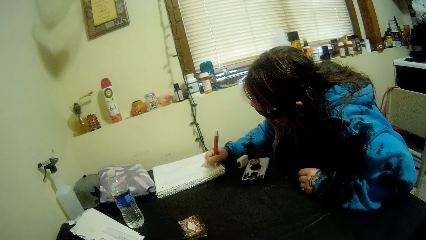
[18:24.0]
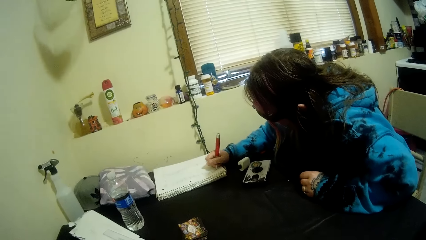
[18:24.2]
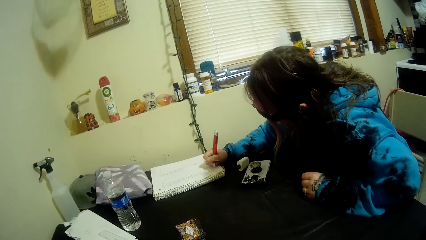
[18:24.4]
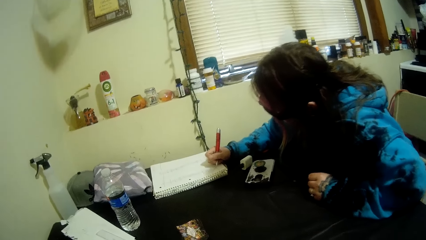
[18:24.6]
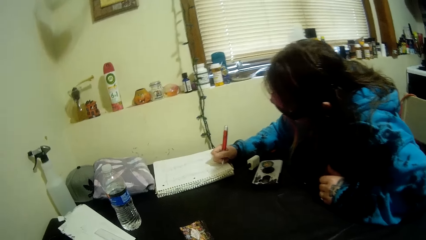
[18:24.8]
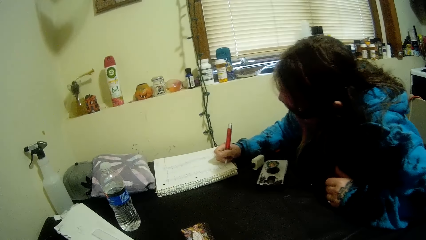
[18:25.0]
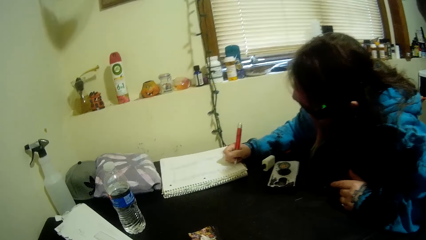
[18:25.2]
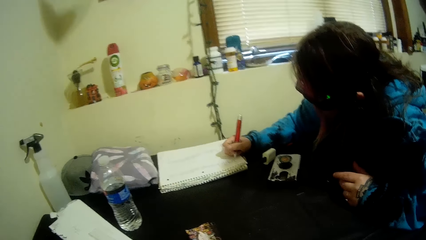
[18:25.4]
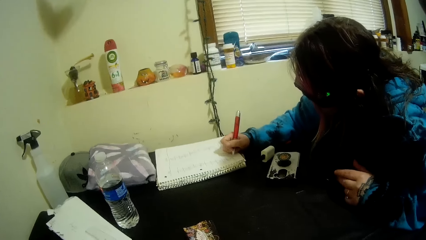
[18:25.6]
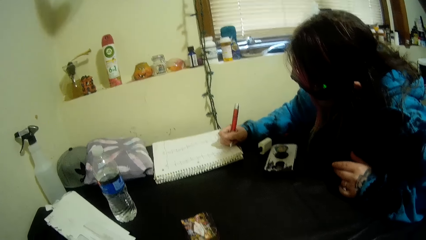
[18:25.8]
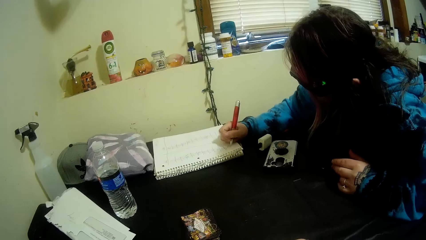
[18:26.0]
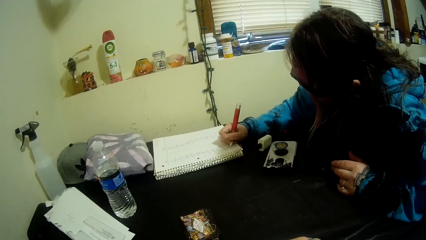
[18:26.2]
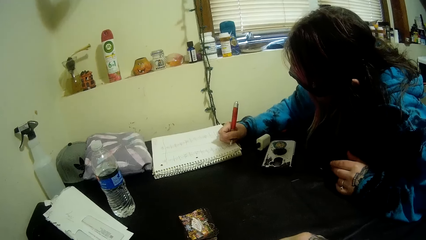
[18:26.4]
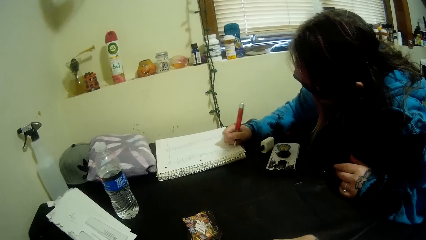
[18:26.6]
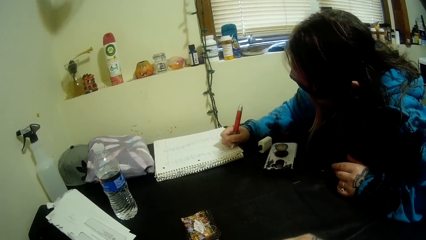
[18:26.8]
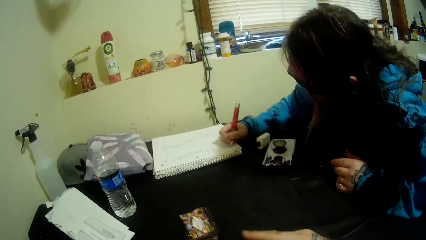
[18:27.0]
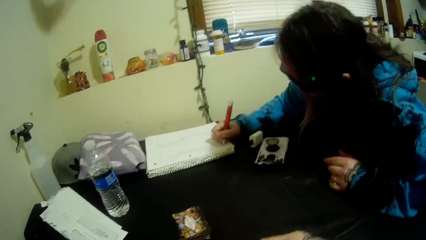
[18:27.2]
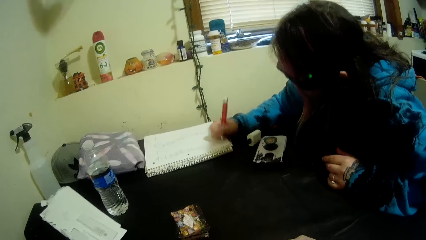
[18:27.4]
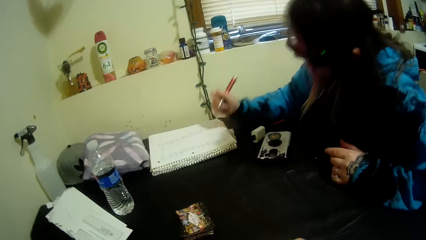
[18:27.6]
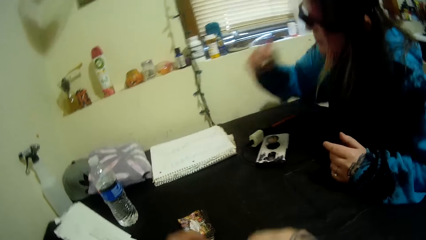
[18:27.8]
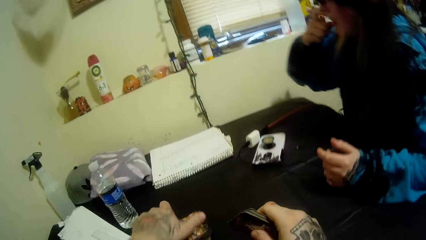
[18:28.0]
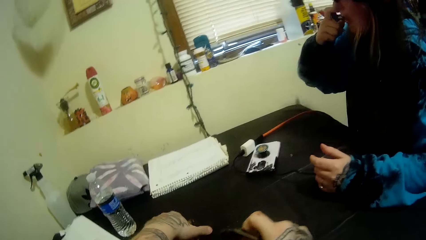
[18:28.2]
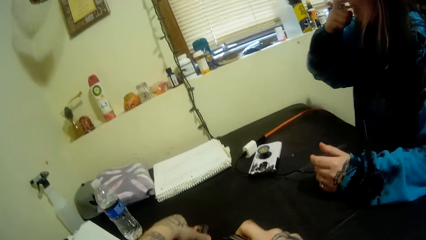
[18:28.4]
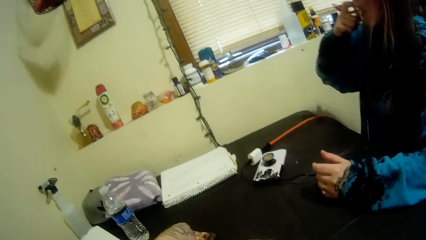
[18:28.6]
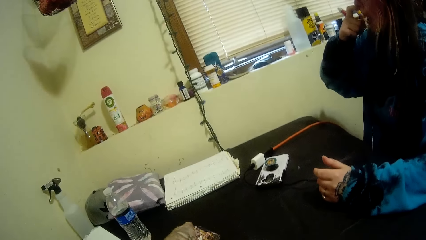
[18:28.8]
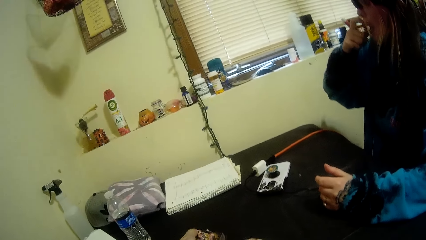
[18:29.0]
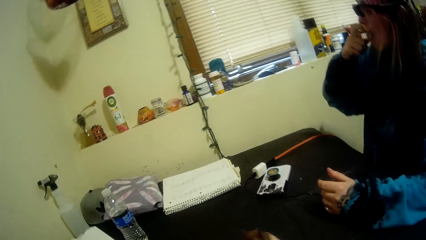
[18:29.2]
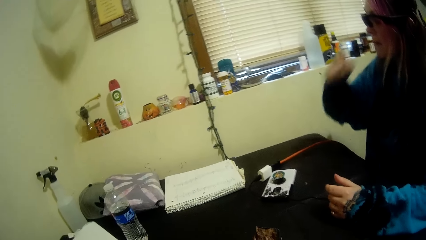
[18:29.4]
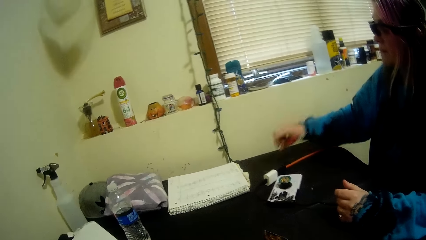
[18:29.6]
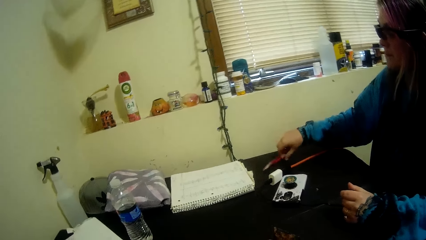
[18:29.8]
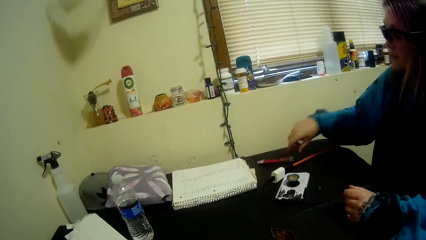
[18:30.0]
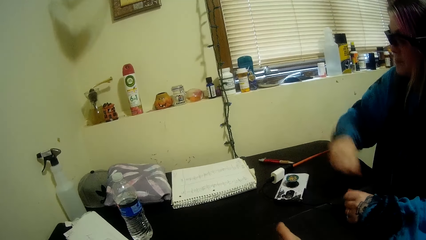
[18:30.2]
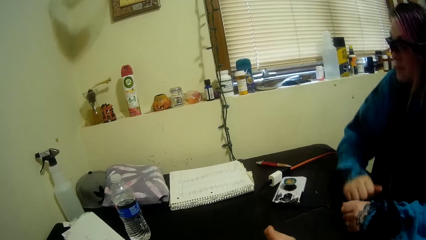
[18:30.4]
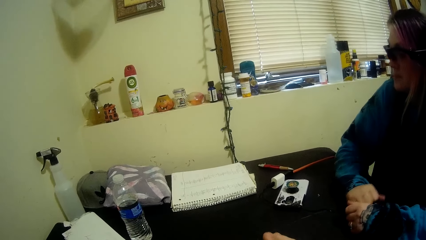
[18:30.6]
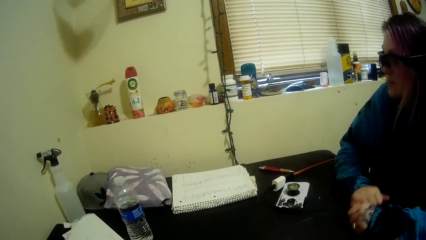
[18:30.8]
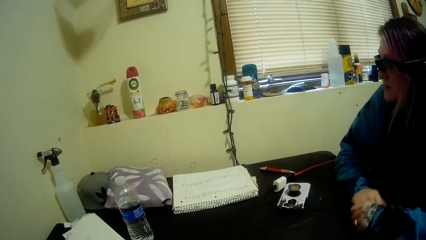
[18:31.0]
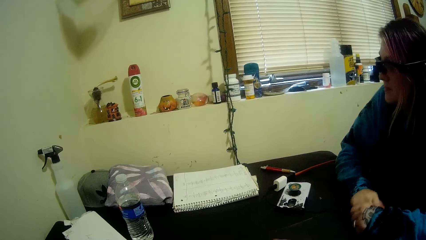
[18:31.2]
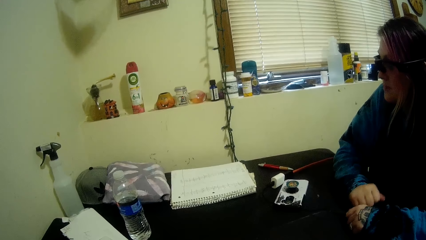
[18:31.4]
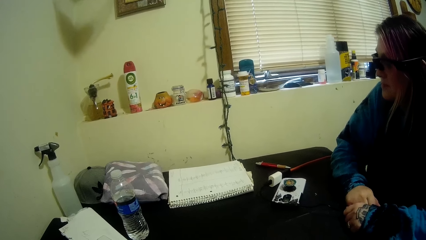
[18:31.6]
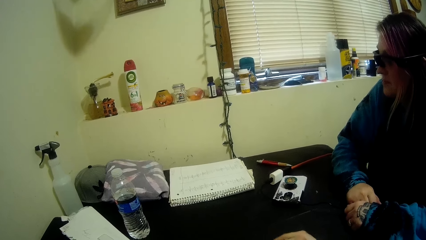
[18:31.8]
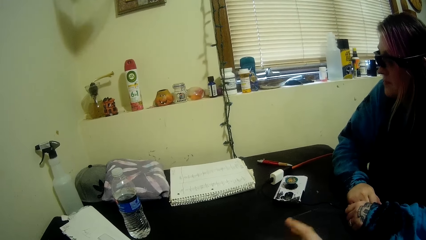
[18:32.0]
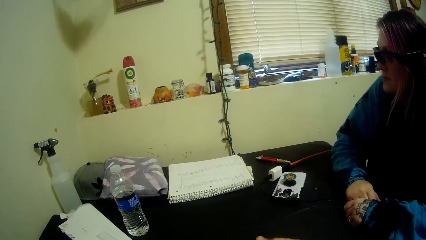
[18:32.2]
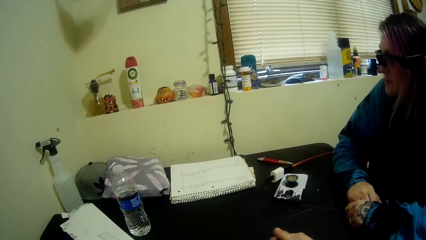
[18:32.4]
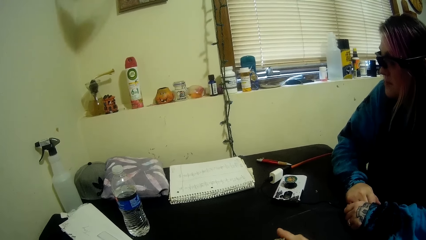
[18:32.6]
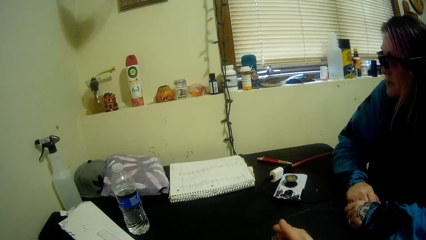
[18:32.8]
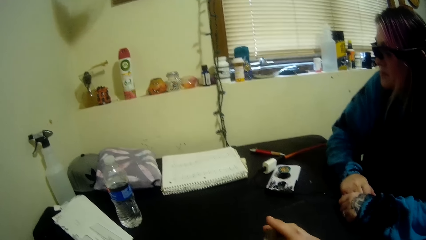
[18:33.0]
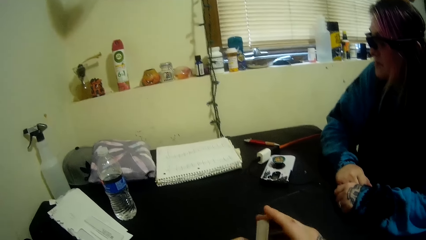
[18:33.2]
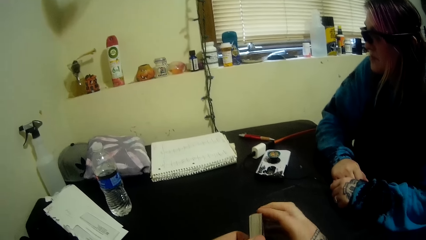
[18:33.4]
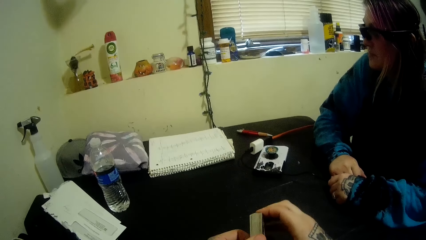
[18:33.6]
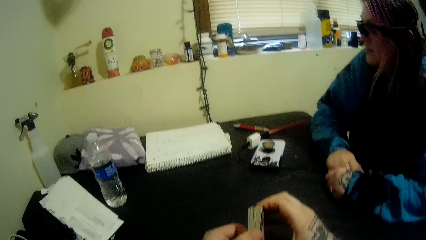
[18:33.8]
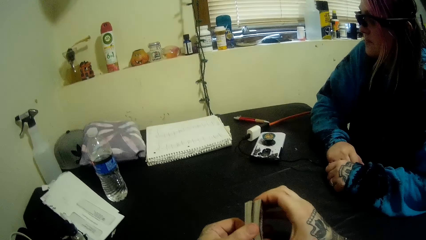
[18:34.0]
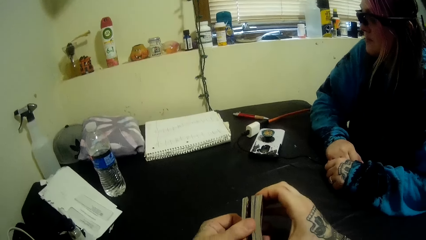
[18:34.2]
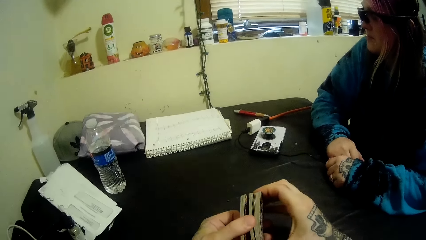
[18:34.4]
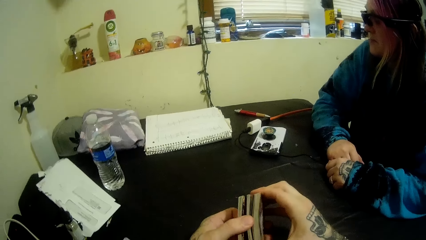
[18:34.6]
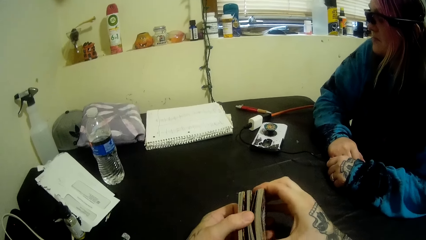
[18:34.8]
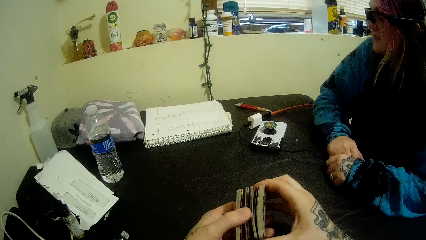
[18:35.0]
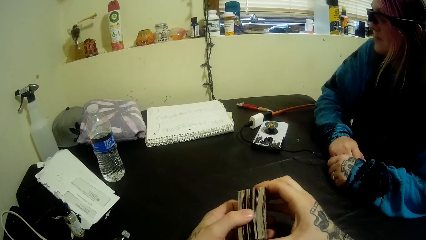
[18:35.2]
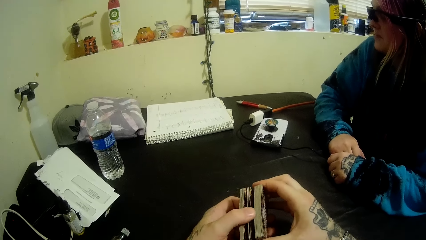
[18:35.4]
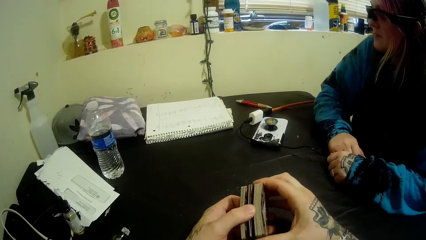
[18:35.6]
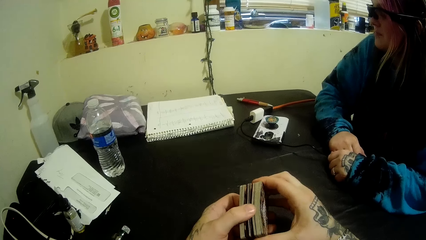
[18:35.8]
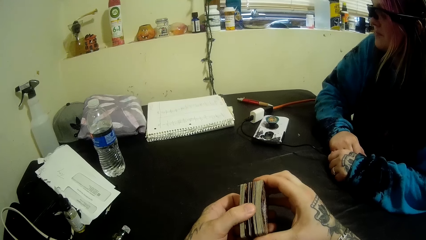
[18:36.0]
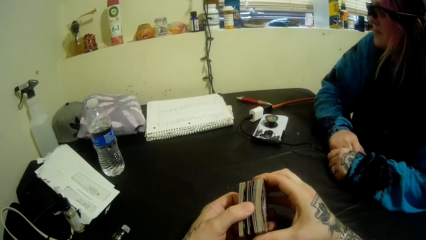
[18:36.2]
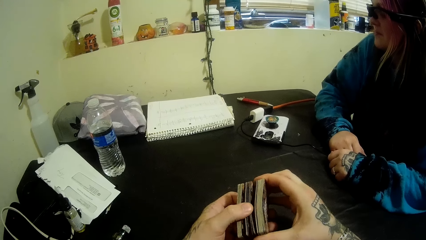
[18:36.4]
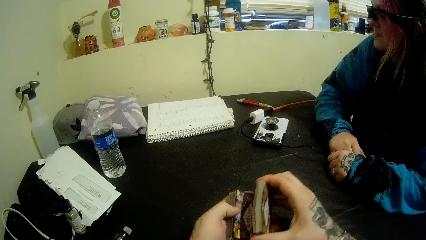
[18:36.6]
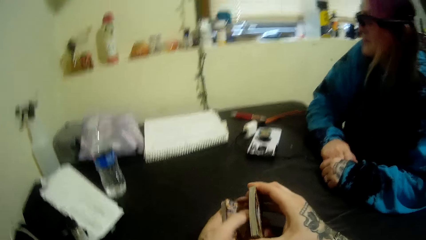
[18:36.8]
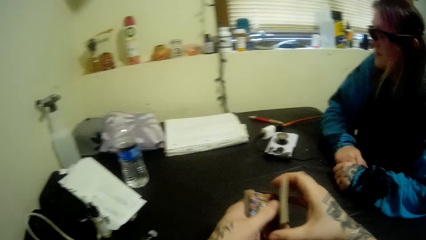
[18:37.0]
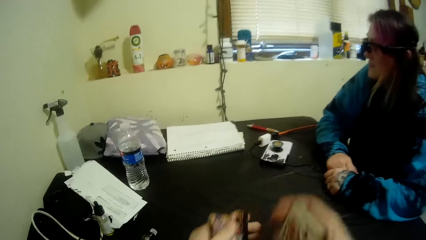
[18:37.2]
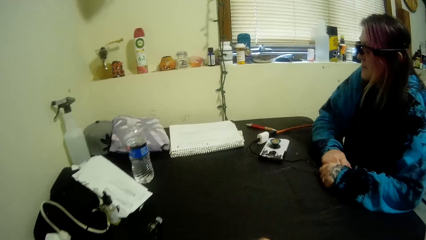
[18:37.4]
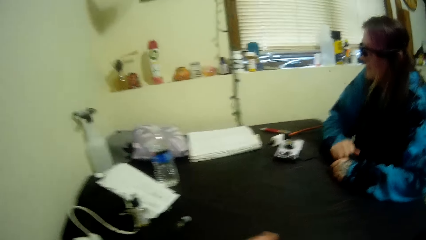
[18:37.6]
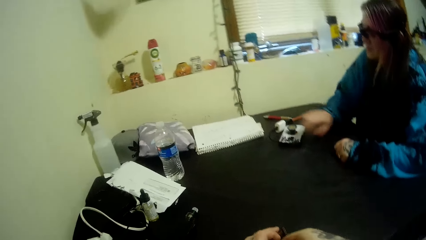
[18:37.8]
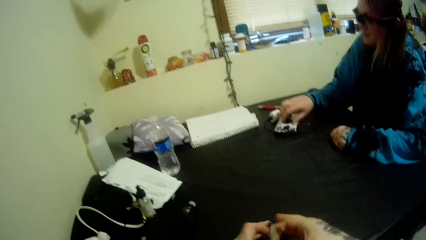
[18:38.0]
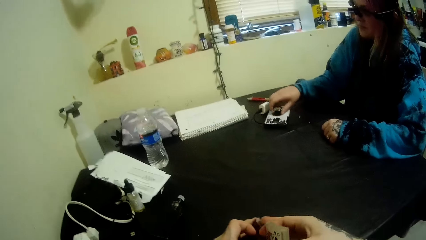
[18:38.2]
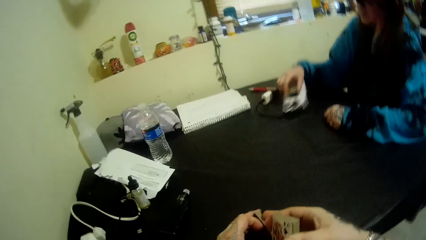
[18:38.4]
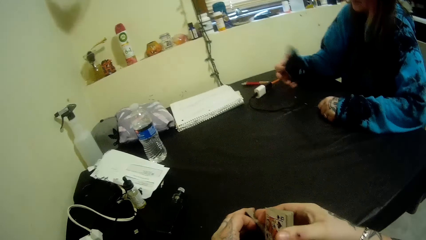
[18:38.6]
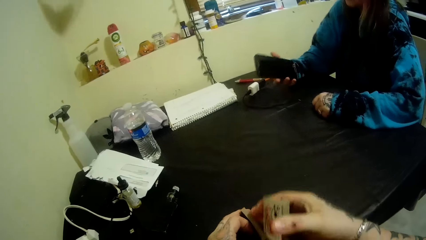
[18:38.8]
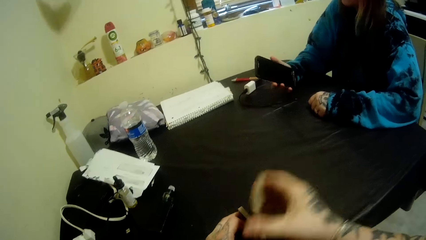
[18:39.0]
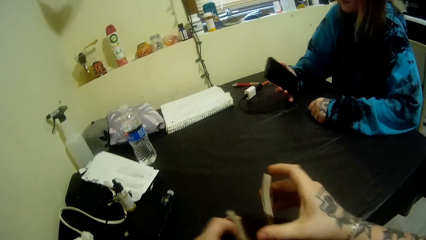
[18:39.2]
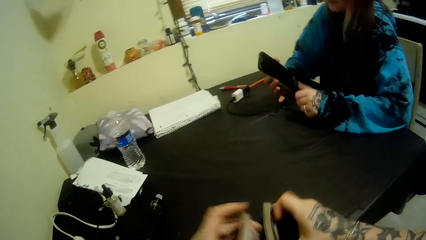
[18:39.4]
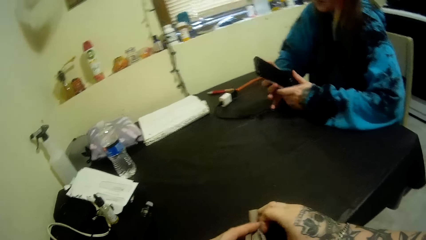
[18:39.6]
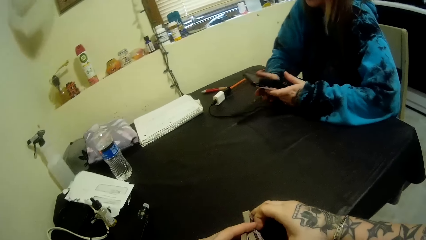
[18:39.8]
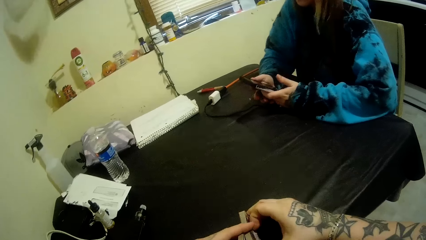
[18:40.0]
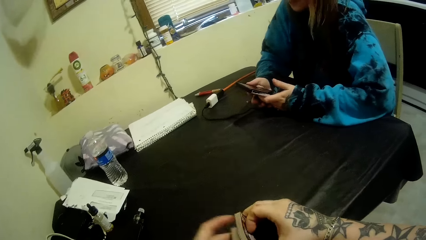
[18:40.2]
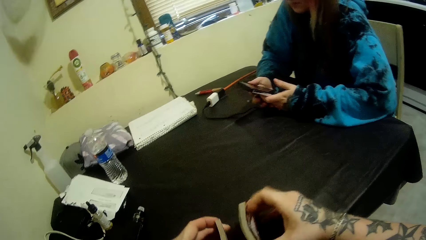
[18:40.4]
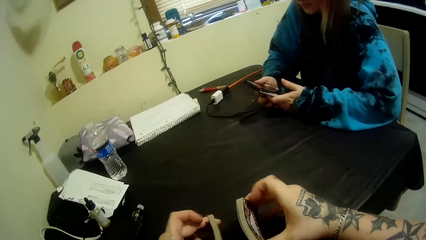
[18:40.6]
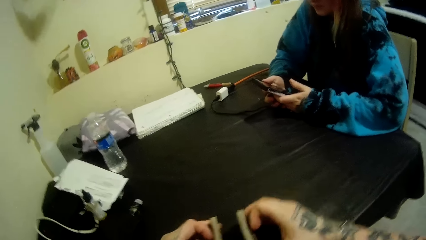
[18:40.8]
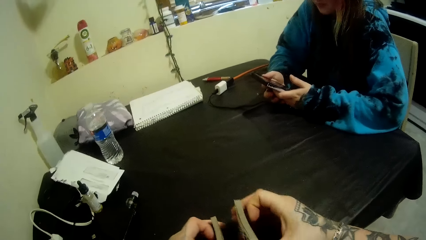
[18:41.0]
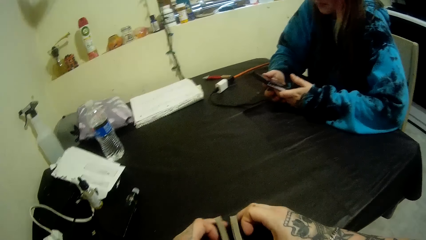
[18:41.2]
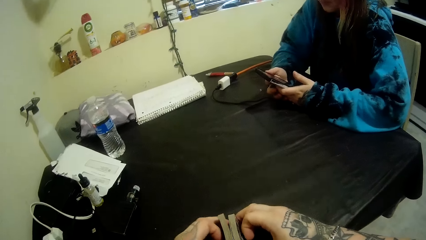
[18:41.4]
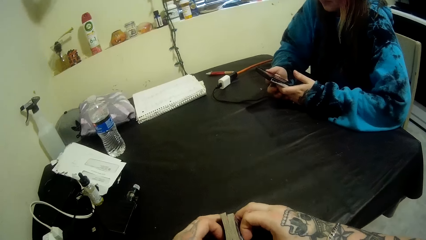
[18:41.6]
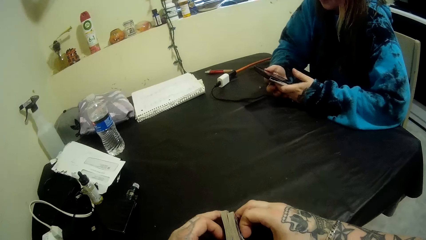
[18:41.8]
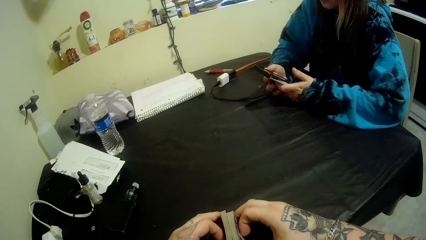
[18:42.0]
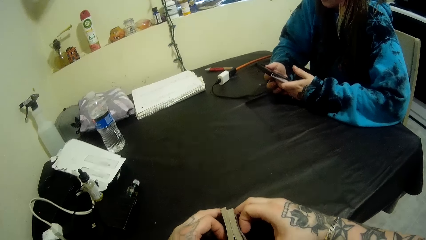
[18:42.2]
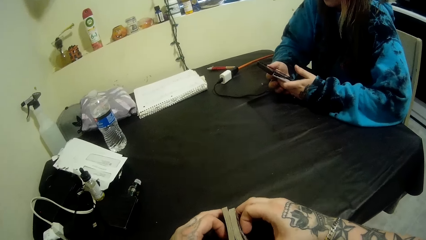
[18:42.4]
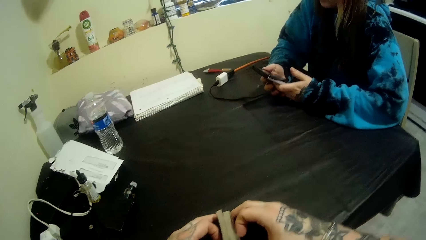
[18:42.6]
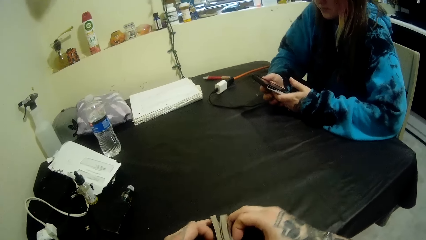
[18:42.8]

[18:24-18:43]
The camera wearer observes a woman. He talks to the woman. He picks up the other cards on the table. The woman touches her face with her right hand. She drops the pen on the table. The camera wearer talks to the woman. He shuffles the cards with his hands. He stares at the table. The woman picks a phone on the table with her right hand. She operates her phone with her hands. The camera wearer talks to the woman.
